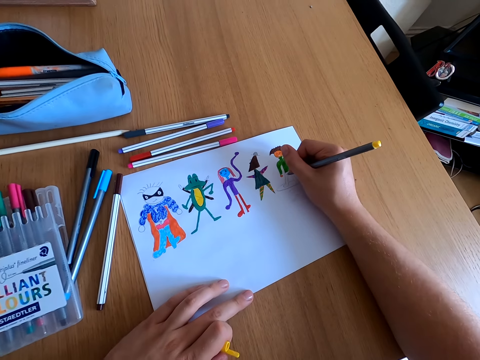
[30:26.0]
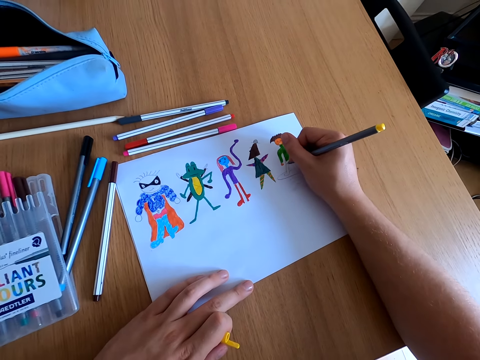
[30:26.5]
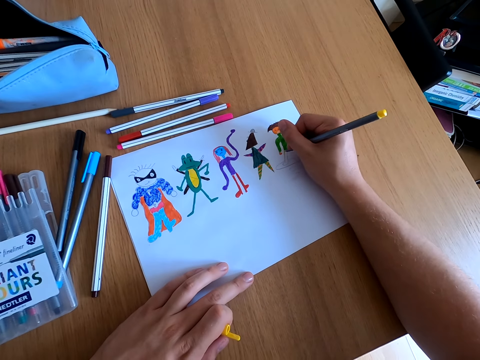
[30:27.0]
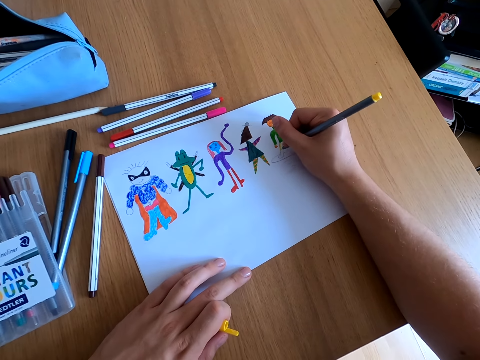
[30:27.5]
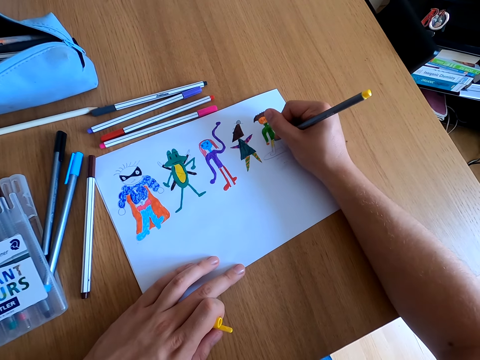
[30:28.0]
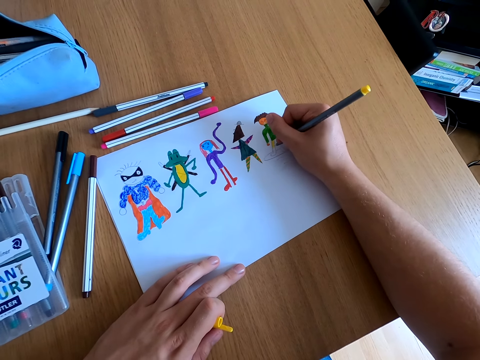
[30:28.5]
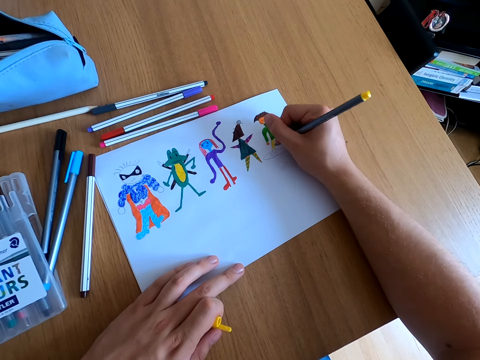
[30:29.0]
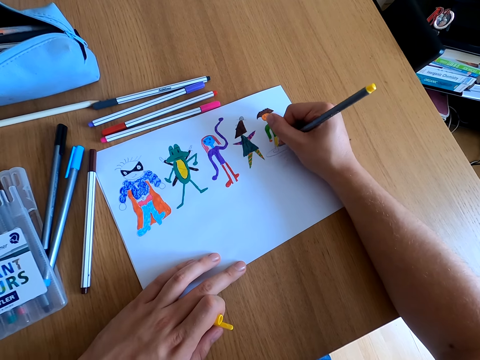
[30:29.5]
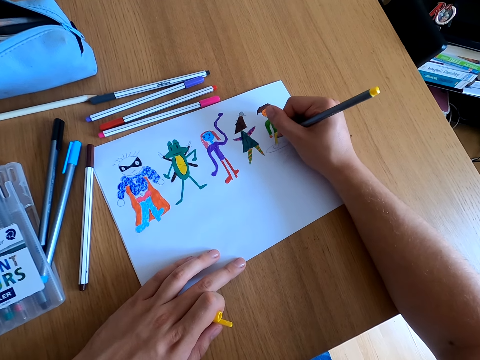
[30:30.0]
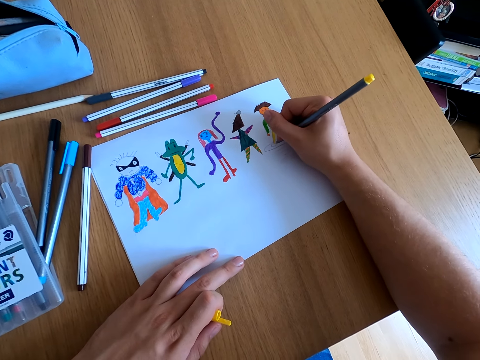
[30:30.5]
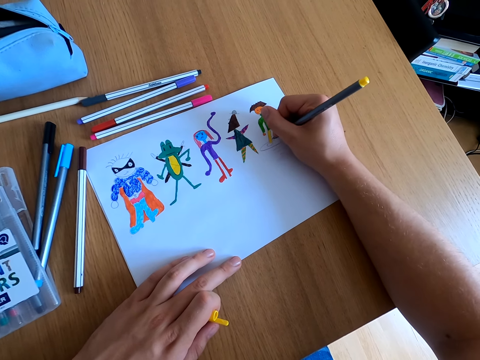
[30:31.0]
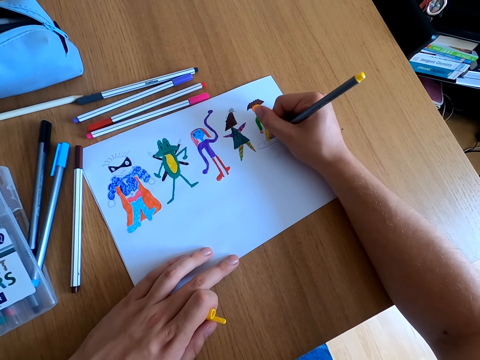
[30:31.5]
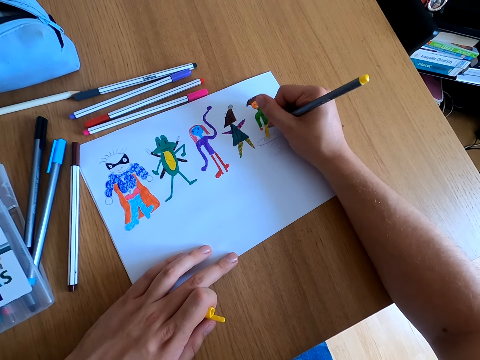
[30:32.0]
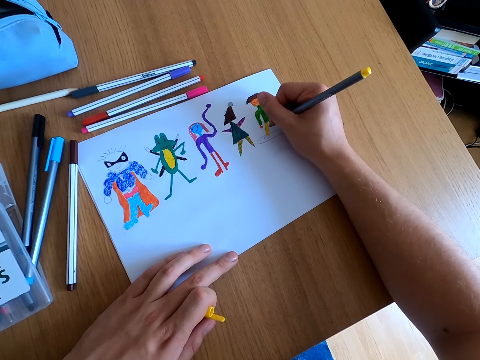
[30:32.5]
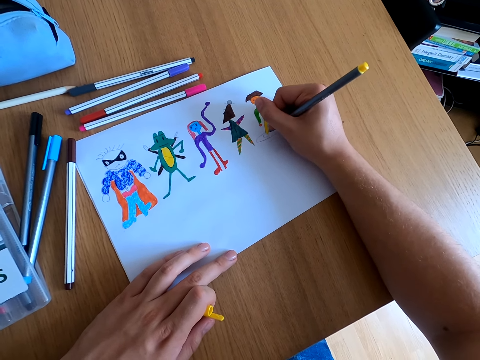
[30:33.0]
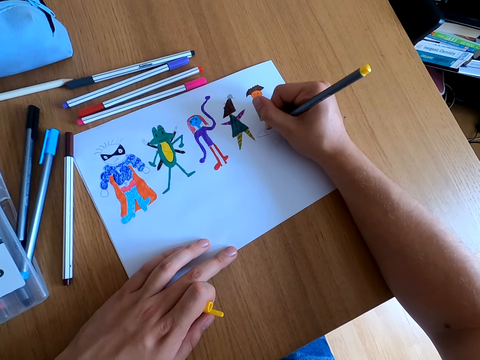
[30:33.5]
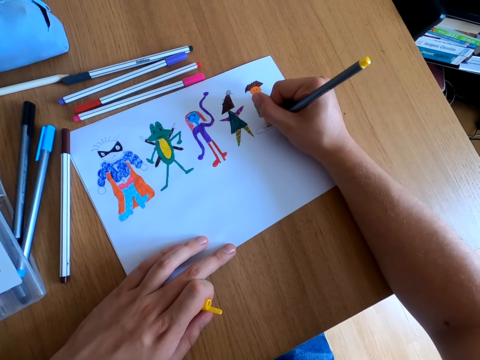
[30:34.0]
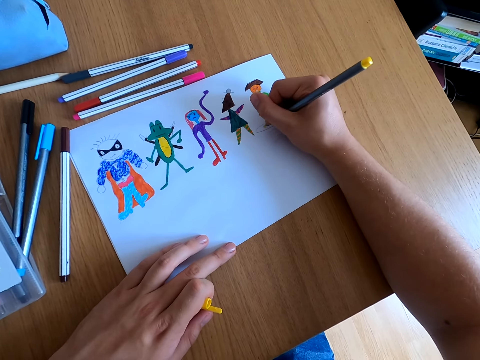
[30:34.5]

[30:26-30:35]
The camera wearer takes the paint and starts to paint.

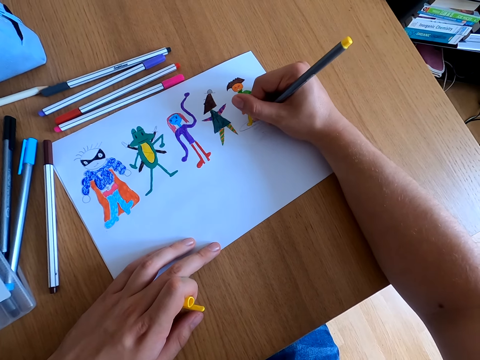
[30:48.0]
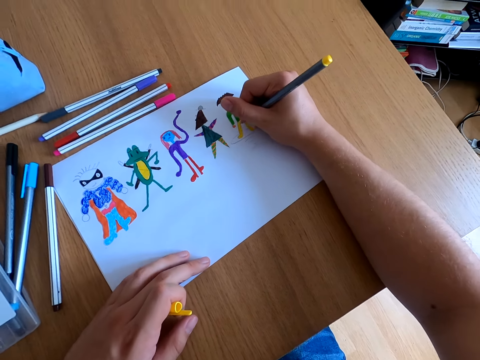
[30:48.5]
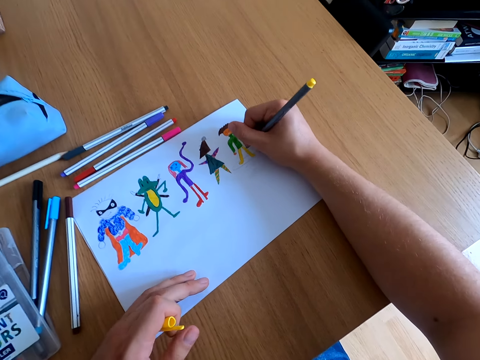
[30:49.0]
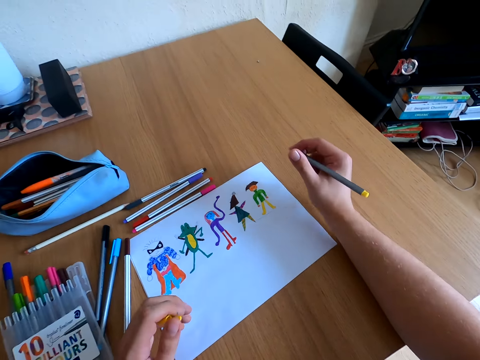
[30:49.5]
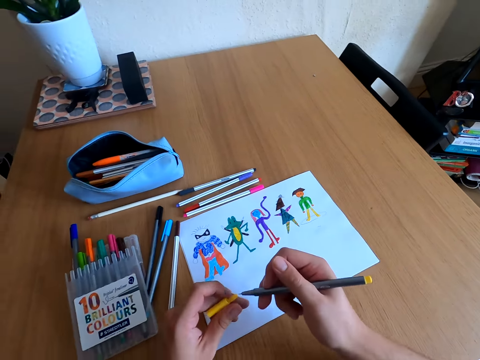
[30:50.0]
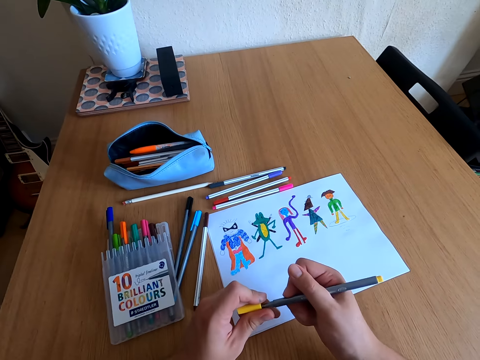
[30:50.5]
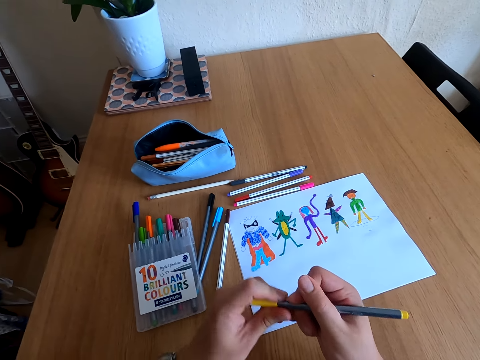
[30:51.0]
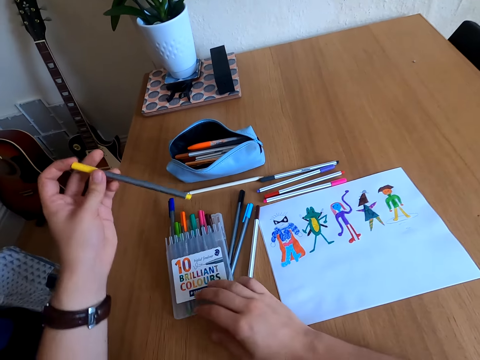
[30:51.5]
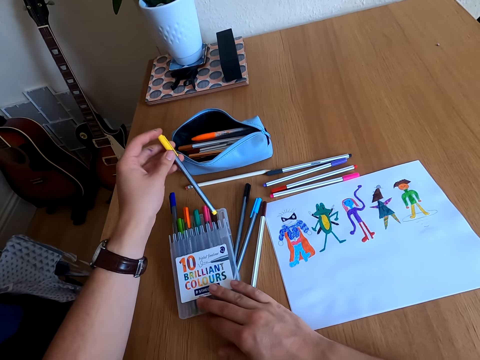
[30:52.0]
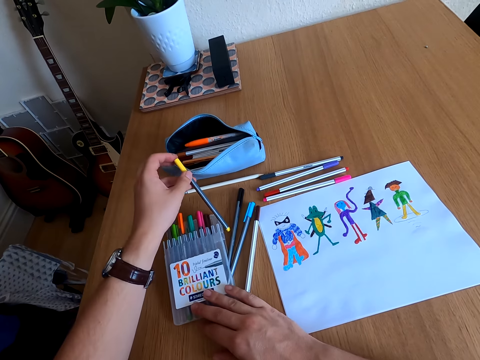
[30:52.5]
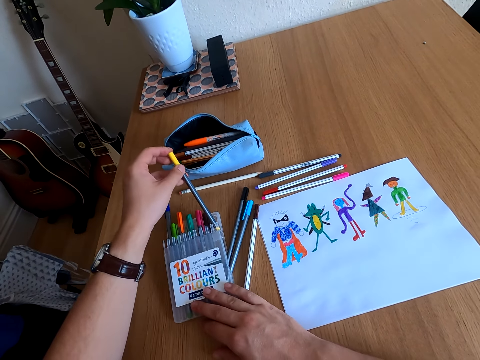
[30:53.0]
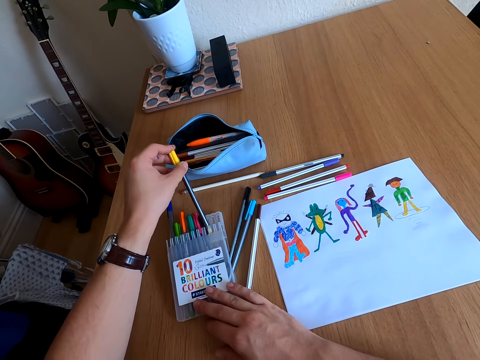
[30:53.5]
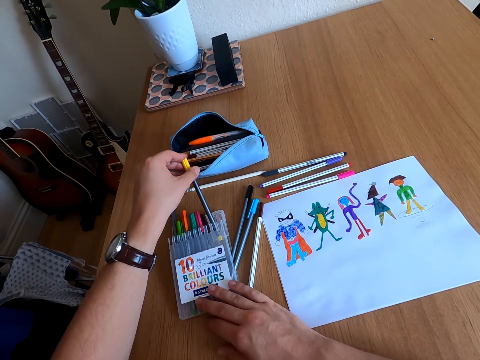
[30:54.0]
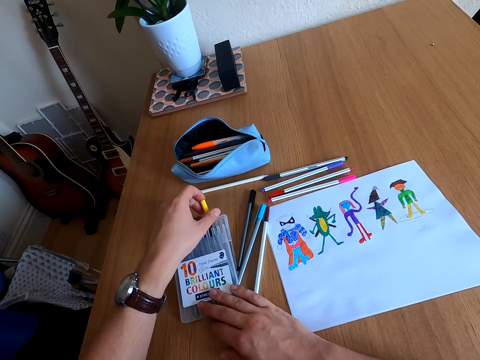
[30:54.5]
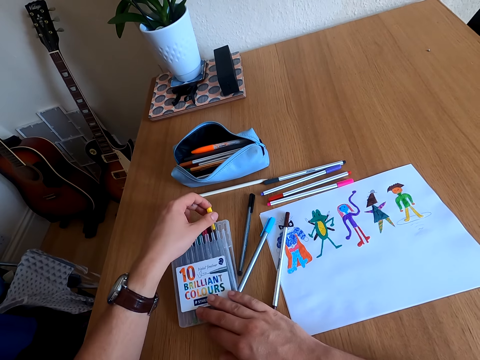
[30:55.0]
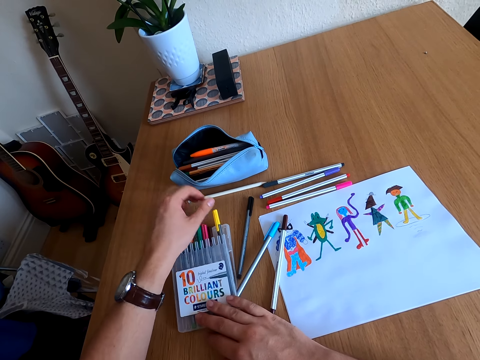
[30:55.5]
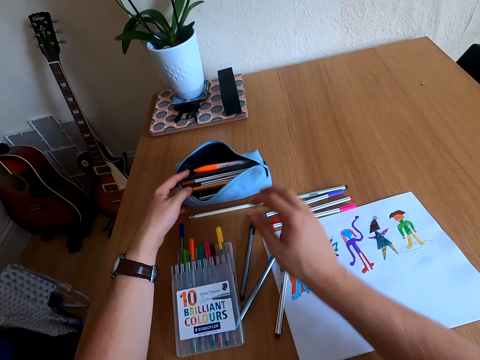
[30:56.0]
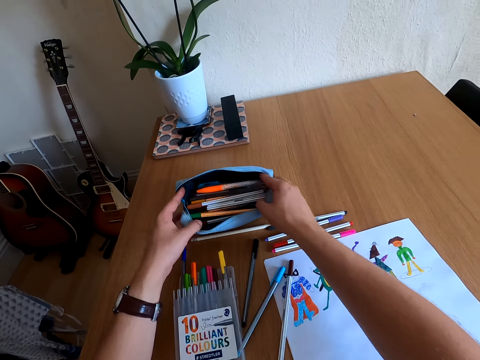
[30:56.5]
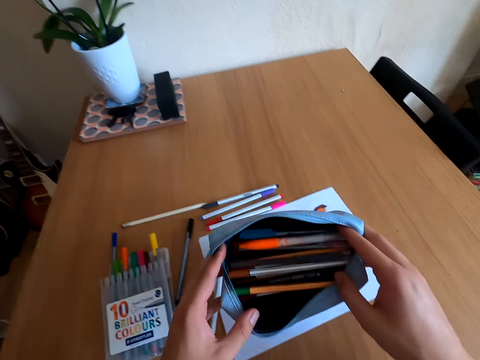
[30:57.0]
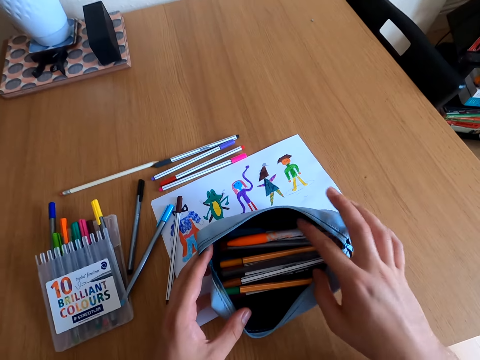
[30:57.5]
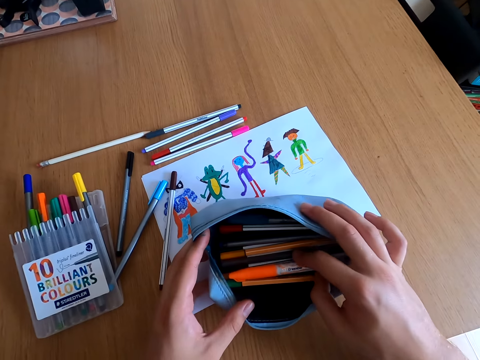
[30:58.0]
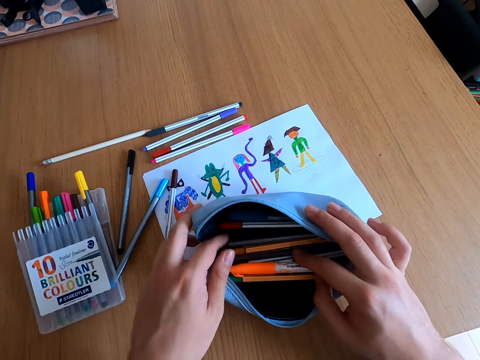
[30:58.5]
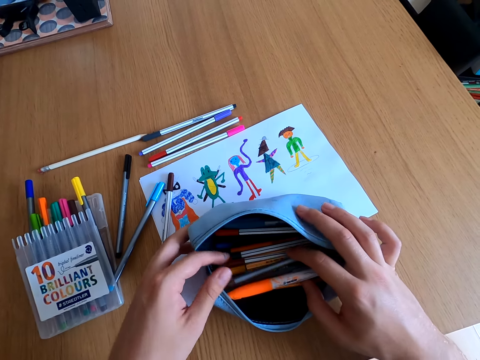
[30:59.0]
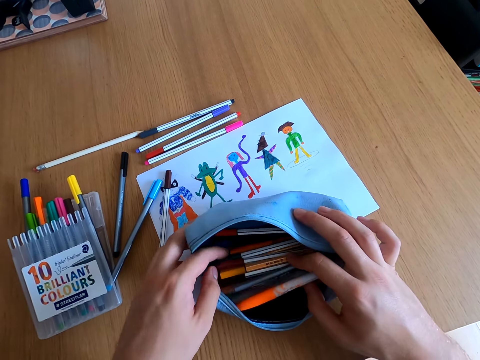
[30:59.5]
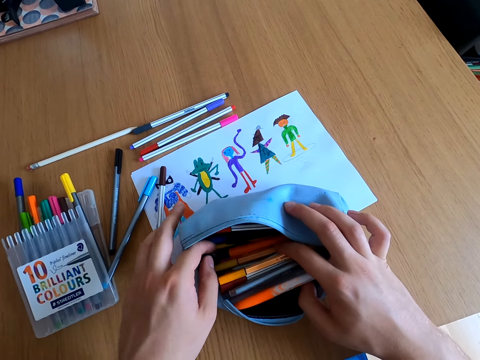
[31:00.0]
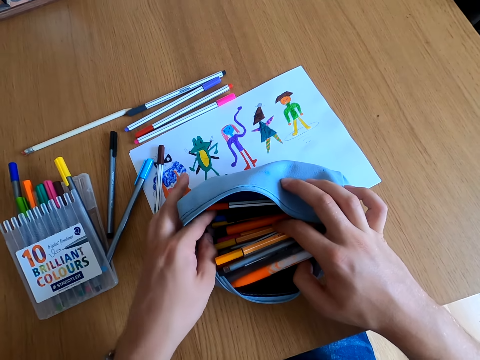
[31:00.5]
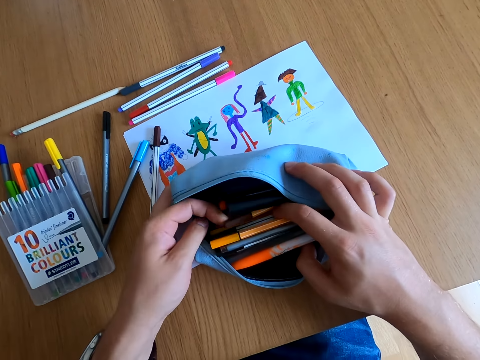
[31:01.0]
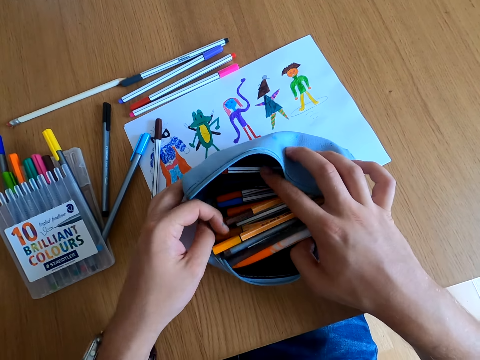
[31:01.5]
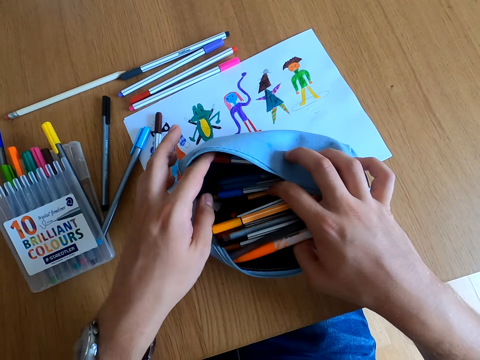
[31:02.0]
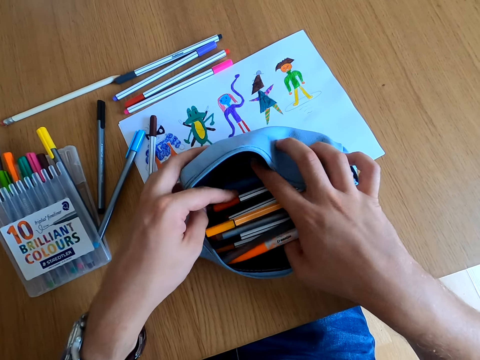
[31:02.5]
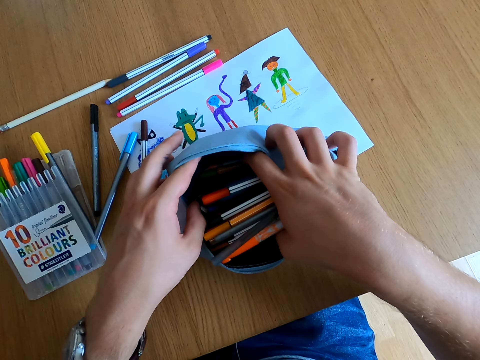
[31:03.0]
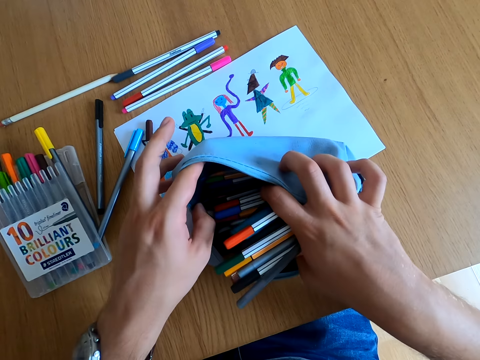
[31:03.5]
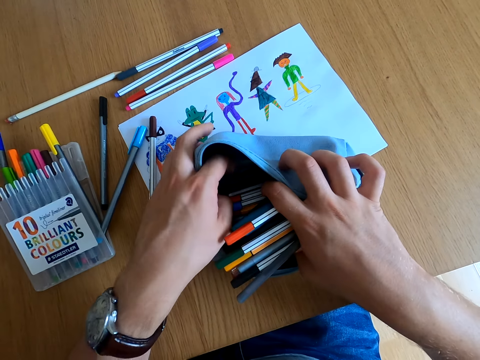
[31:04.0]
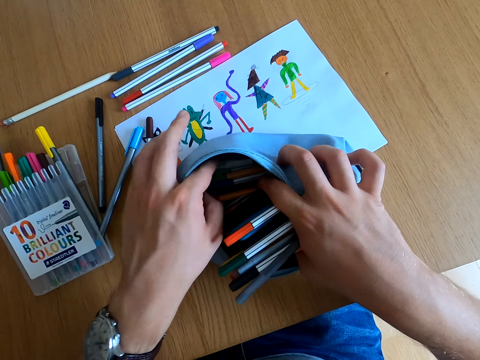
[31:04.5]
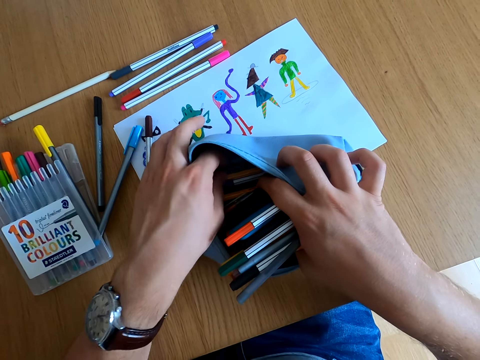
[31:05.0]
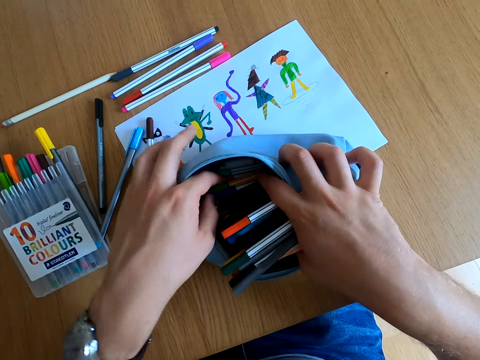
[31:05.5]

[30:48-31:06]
The camera wearer looks around the paper. They close the pen lid and place the pen in the kit. They pick up the pouch bag, place the pouch bag on the table, and check in the pouch bag.
